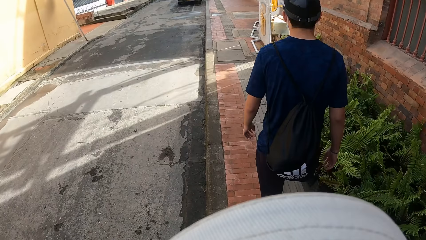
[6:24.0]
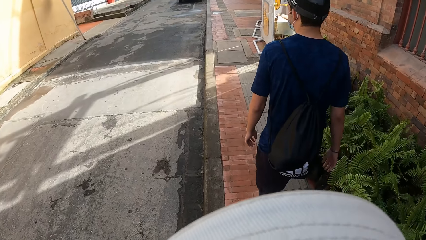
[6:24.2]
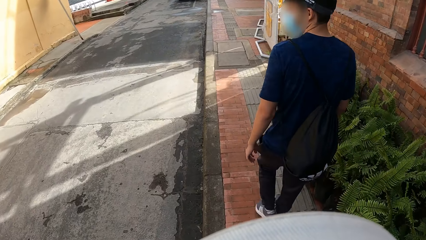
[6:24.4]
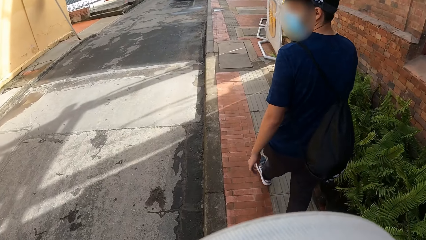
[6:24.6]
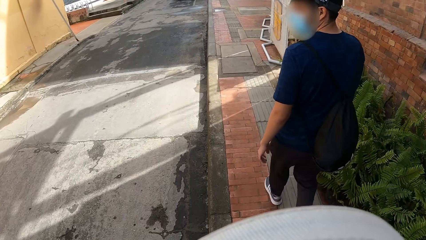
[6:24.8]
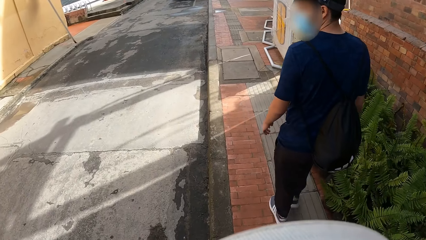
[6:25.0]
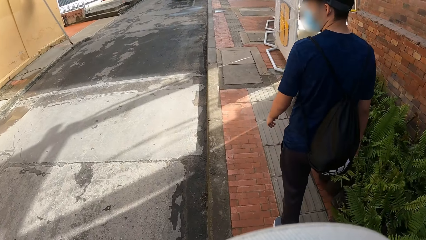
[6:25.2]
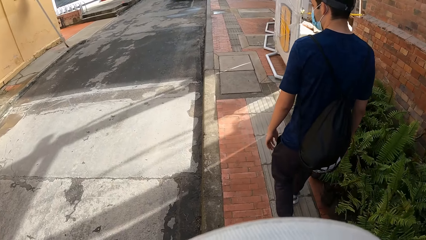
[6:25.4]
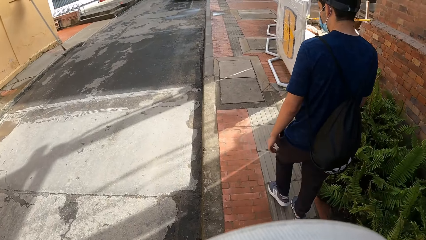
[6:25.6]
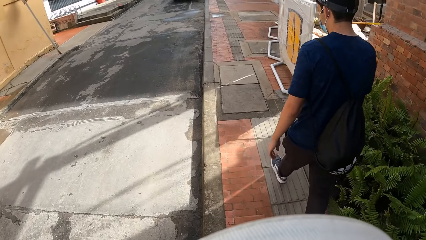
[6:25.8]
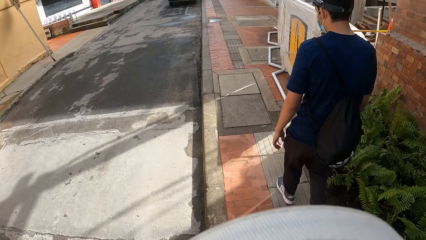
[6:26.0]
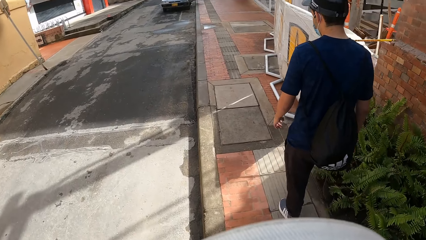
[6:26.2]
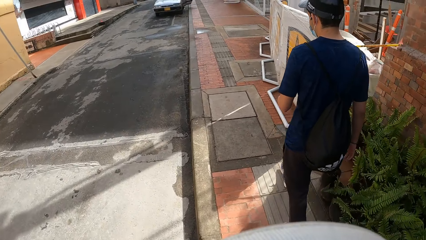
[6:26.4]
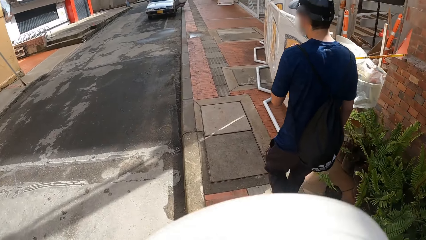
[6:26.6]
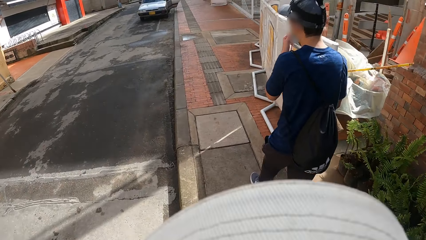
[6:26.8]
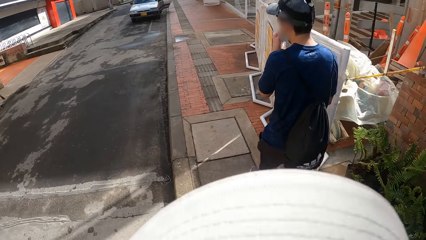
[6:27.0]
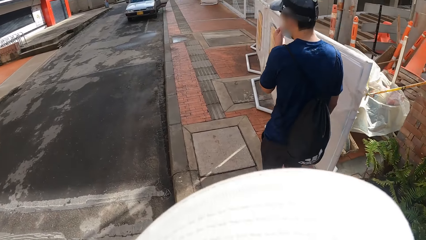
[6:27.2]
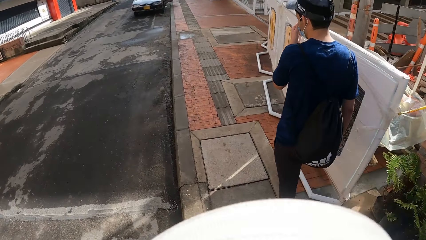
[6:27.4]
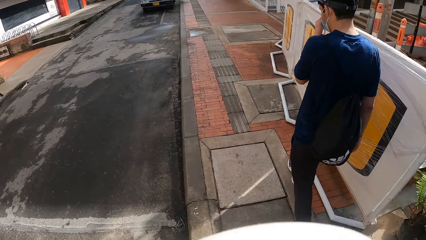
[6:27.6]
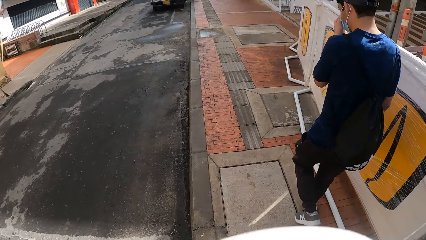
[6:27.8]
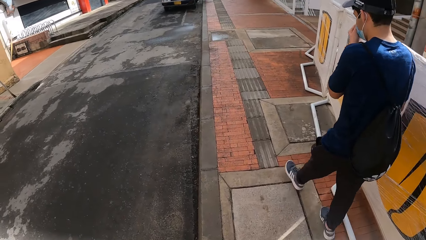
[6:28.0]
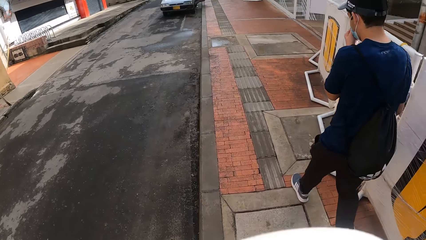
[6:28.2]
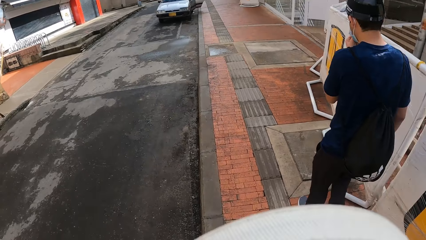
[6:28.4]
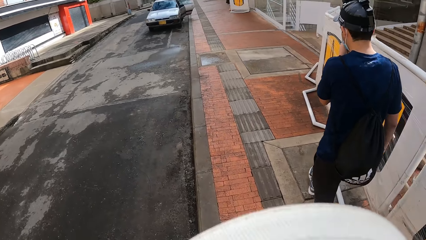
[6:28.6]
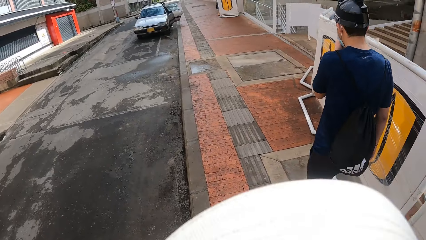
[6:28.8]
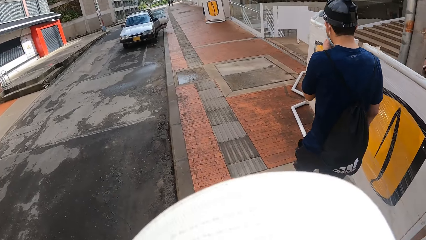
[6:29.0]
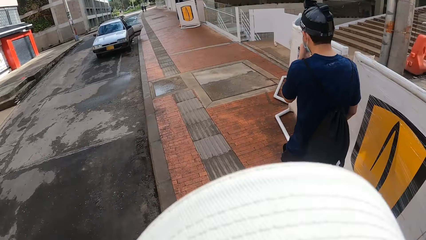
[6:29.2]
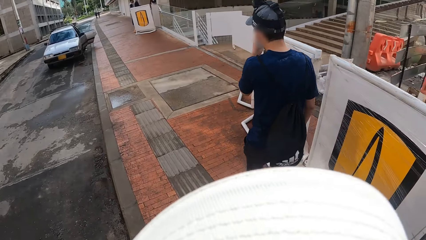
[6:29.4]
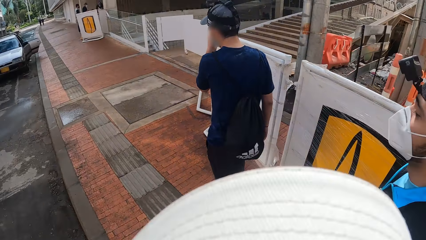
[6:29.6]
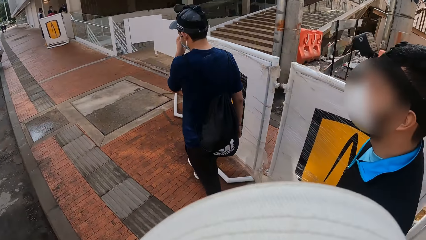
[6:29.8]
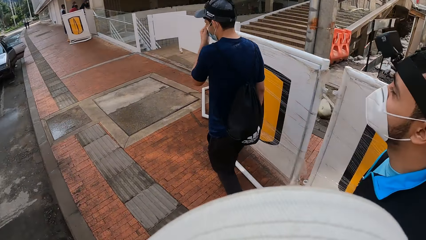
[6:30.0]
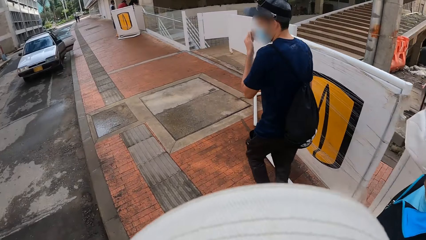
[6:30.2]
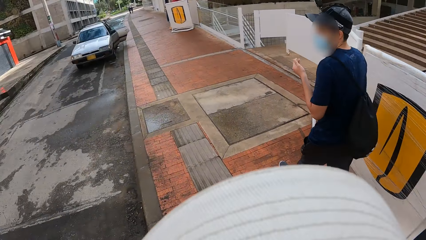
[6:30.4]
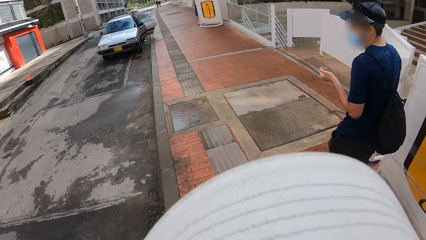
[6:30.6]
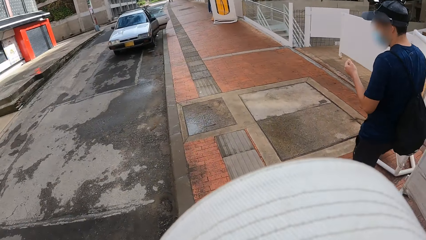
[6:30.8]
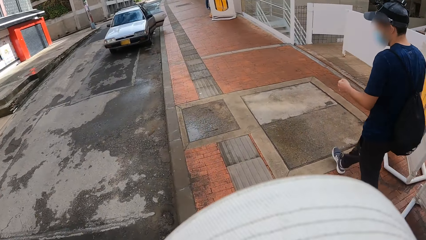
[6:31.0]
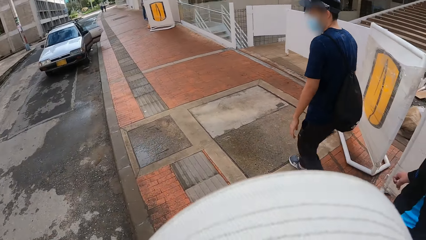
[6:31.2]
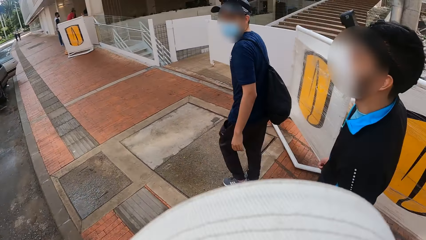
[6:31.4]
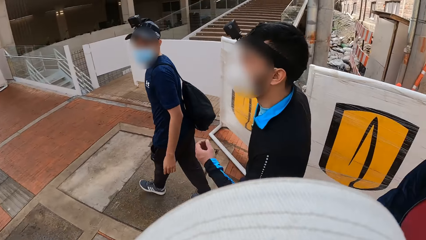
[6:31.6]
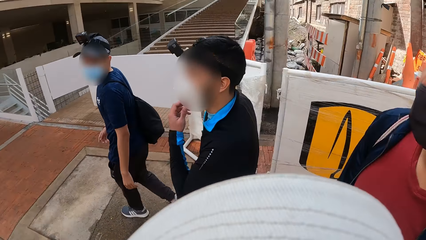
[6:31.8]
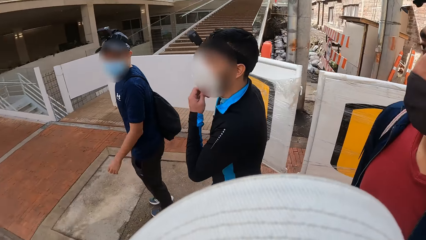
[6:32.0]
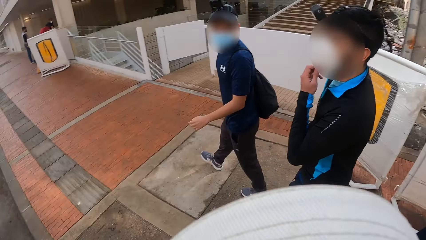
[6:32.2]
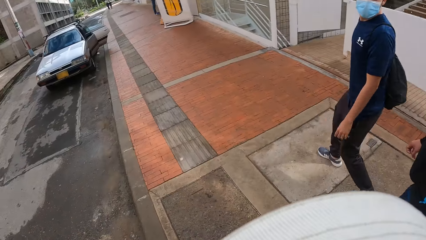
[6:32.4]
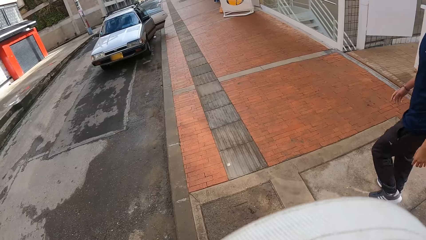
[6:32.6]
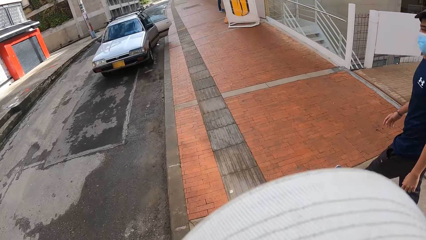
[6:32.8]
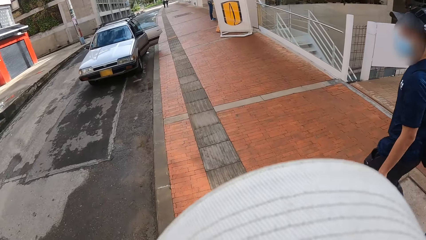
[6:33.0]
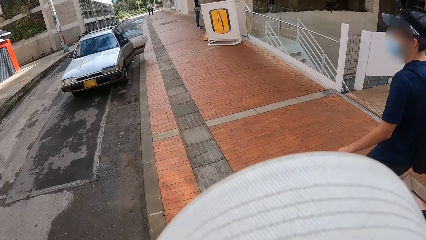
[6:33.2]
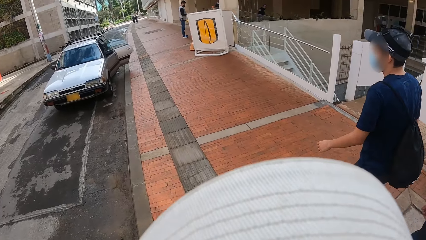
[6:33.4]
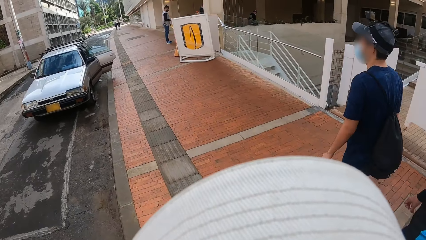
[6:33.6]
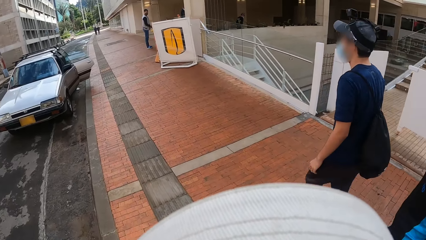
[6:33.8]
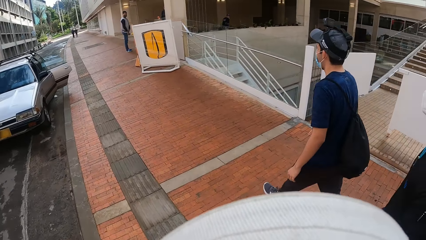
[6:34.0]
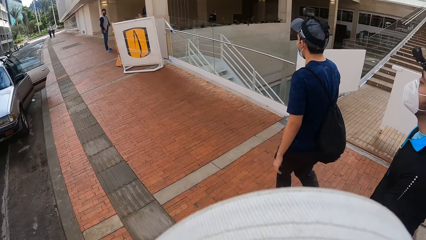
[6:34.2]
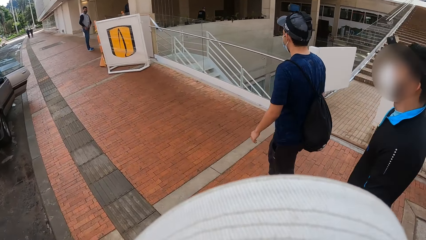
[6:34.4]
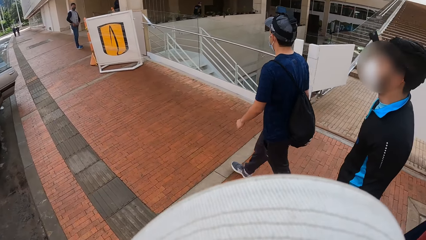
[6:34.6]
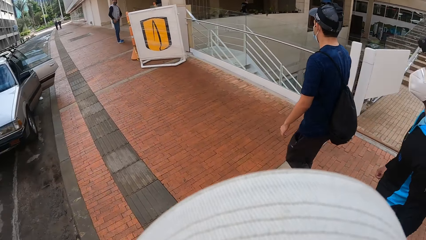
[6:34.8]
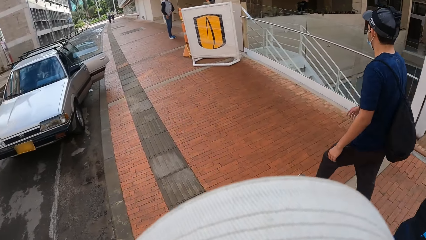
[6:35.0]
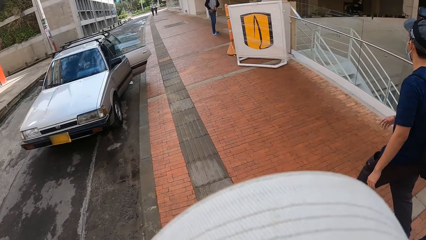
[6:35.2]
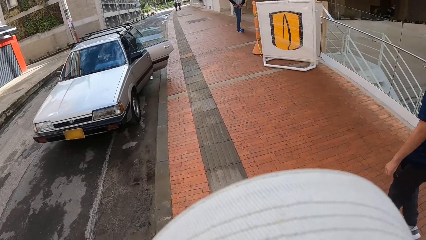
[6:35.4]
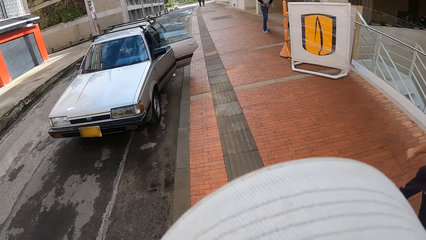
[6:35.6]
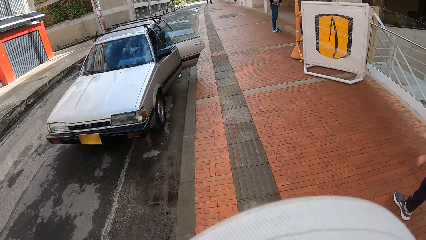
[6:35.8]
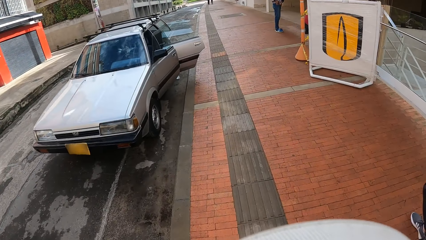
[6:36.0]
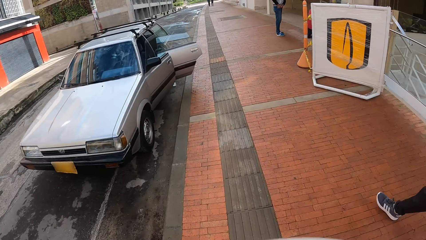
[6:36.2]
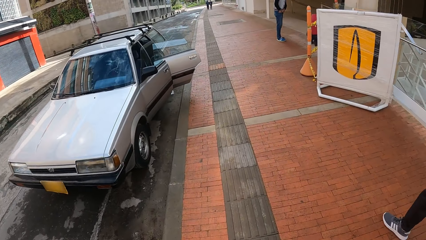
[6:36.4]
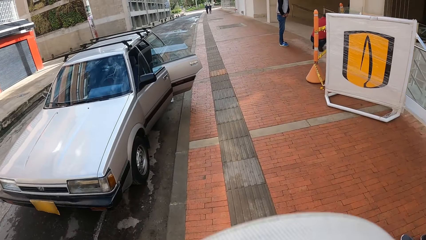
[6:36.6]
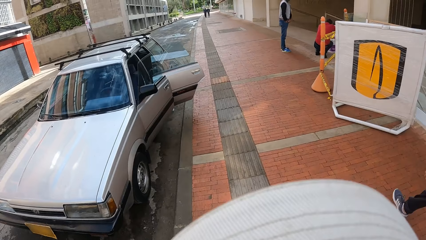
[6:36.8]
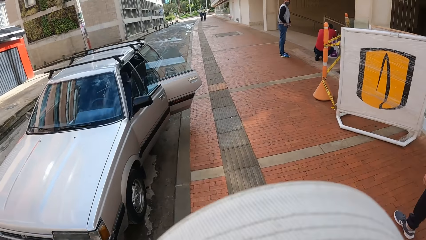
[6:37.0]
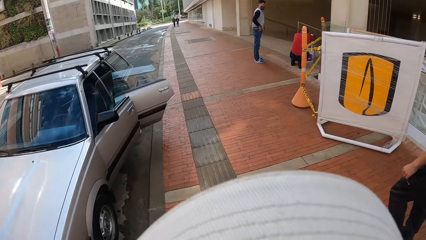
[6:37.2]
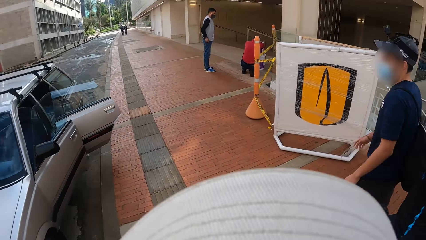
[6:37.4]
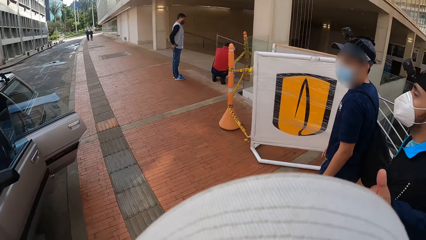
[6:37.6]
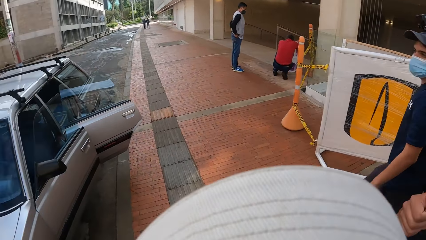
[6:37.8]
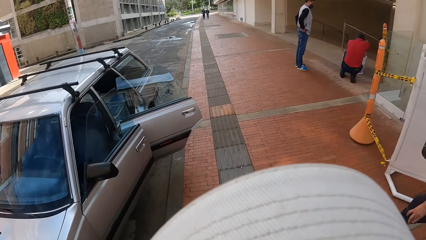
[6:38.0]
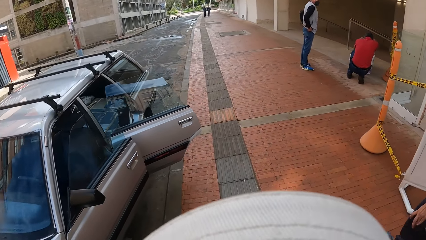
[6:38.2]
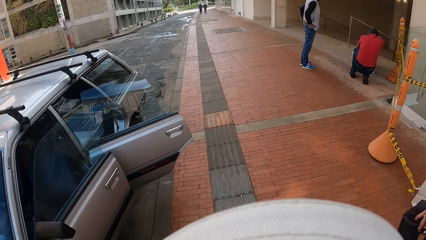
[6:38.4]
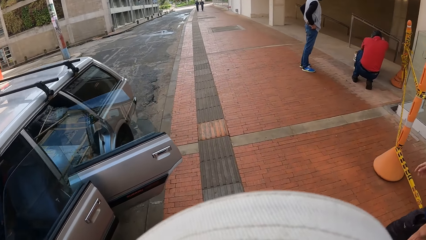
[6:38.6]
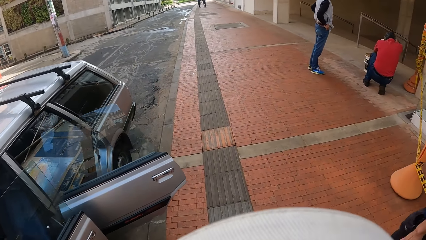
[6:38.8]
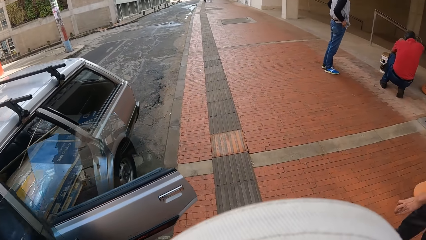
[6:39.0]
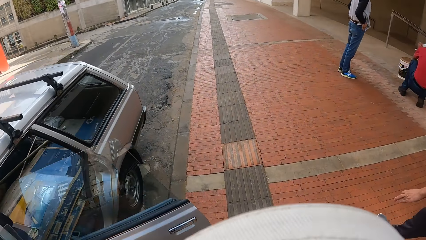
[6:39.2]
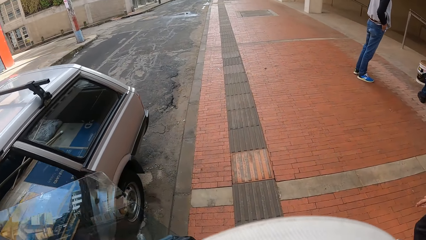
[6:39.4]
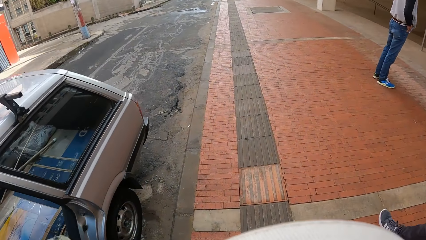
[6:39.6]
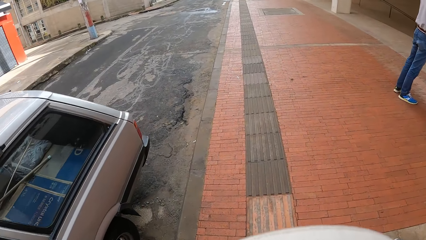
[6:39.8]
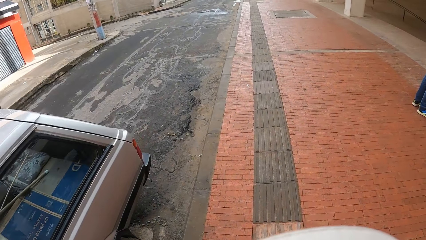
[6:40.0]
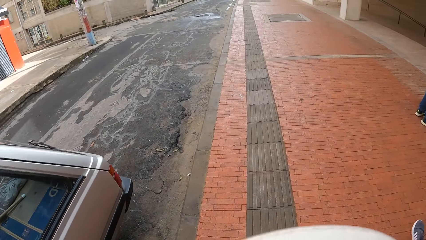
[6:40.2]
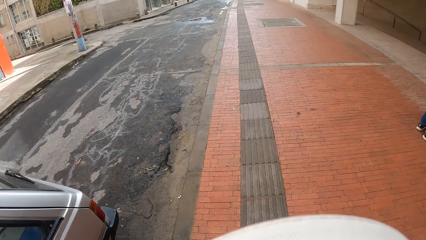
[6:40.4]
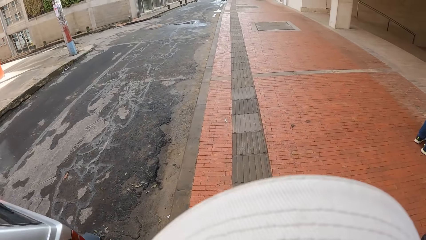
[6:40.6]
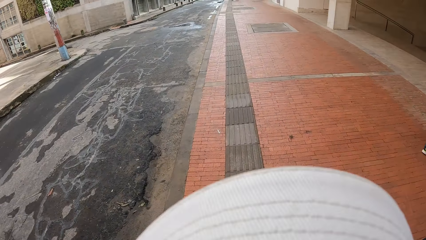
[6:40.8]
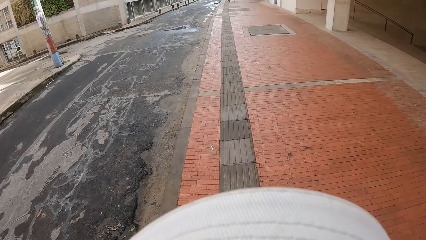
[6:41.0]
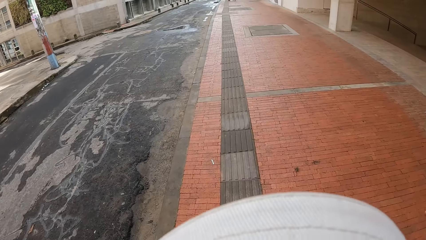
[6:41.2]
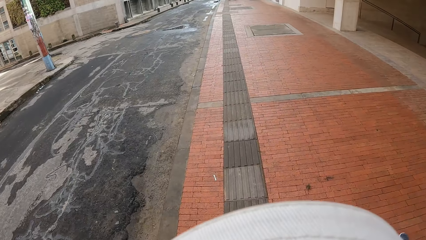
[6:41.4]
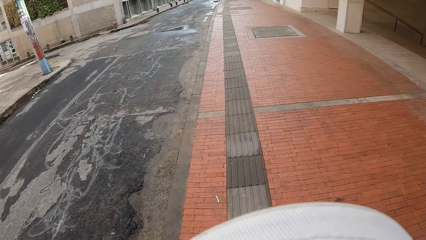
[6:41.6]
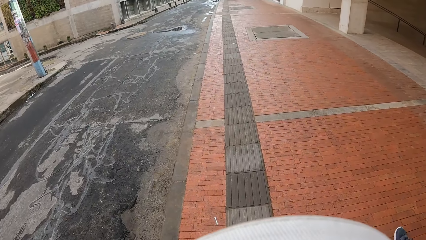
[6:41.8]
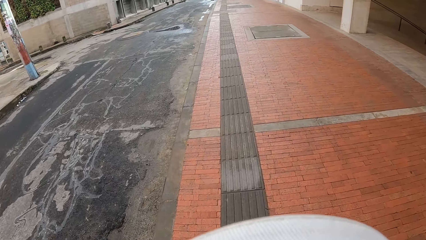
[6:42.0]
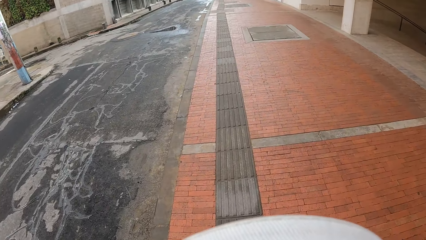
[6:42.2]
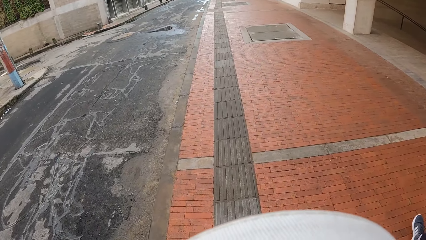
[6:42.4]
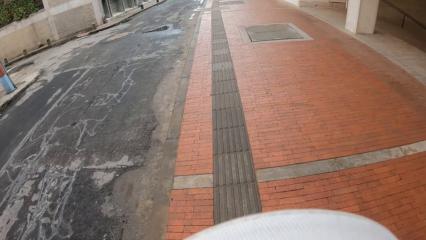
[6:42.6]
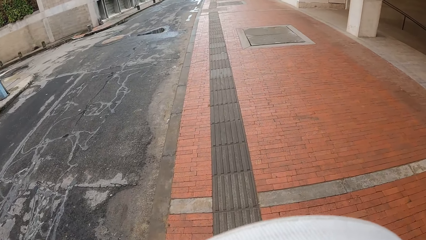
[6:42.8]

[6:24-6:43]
The man adjusts the face mask on his face with his left hand. Another man walks around. The first man walks around. The other man adjusts a face mask on his face with his left hand. The other man holds the mask. The camera wearer looks around. The first man walks around. The first man and the other man walk around. A third man puts a phone in his pocket with both hands. The camera wearer walks around. The third man adjusts his clothes with both hands. The first man walks around. The camera wearer walks around.
